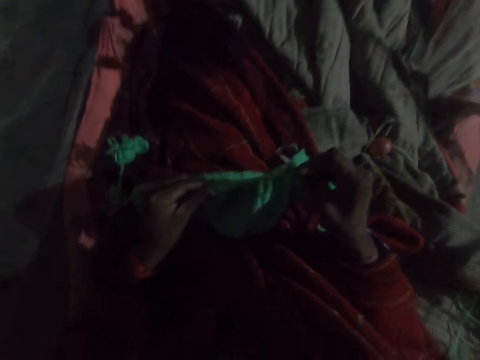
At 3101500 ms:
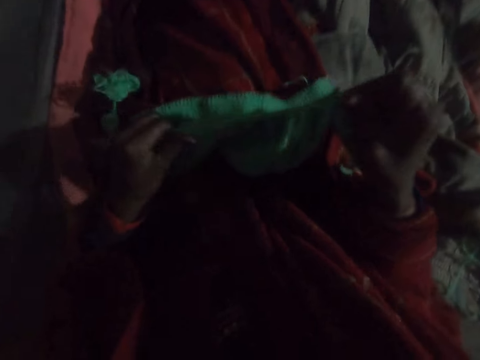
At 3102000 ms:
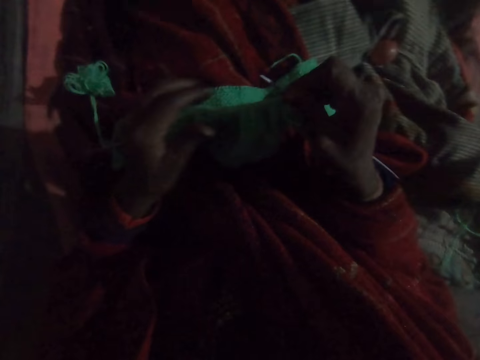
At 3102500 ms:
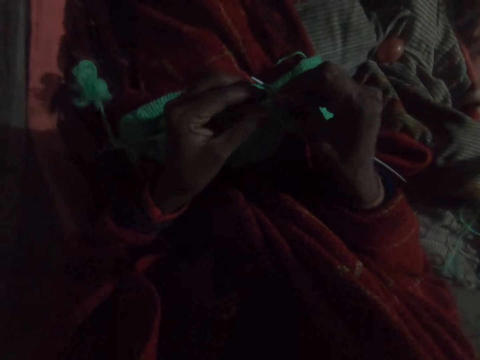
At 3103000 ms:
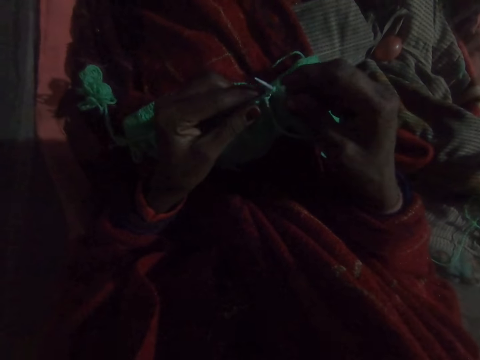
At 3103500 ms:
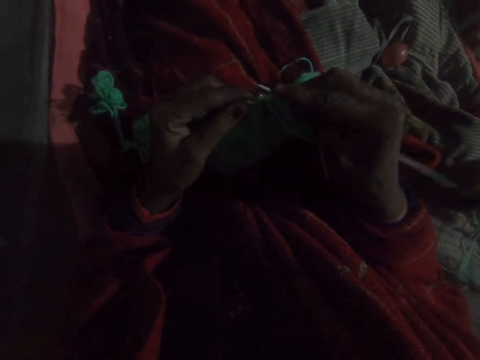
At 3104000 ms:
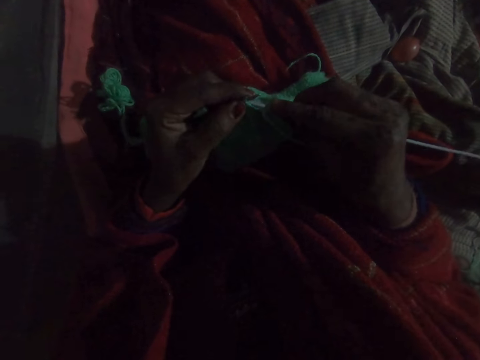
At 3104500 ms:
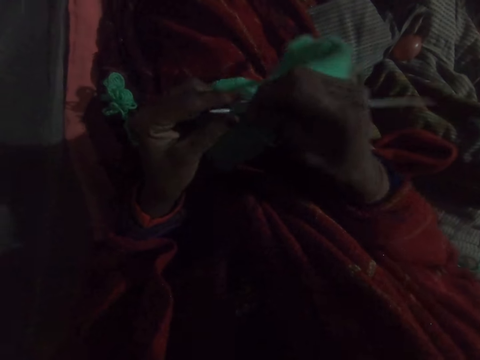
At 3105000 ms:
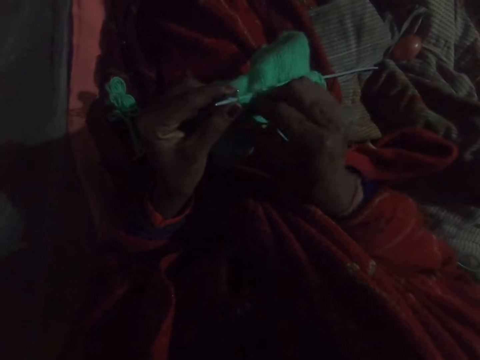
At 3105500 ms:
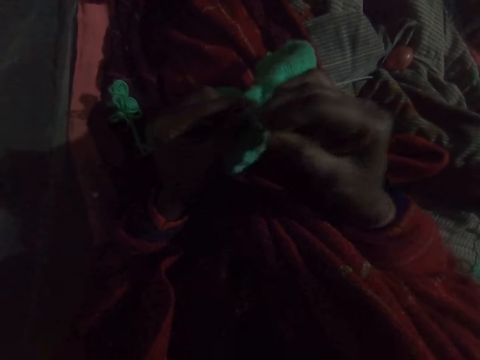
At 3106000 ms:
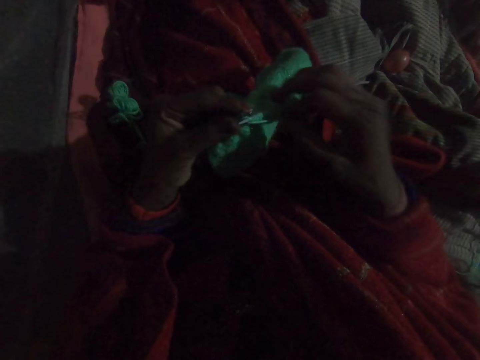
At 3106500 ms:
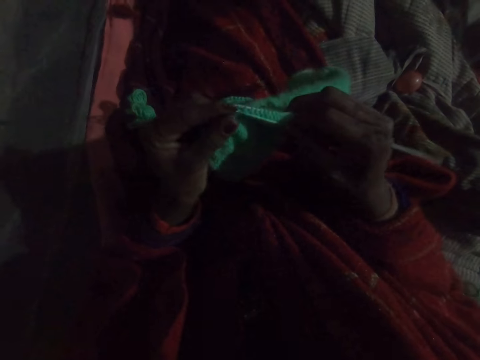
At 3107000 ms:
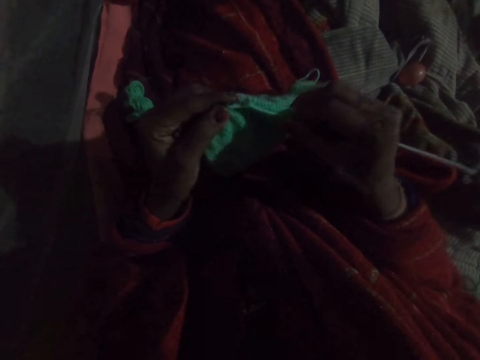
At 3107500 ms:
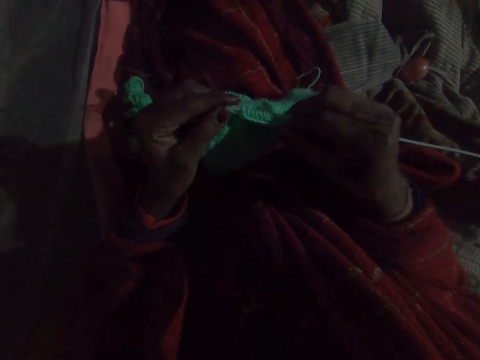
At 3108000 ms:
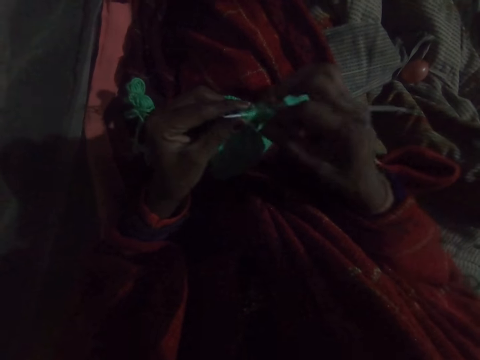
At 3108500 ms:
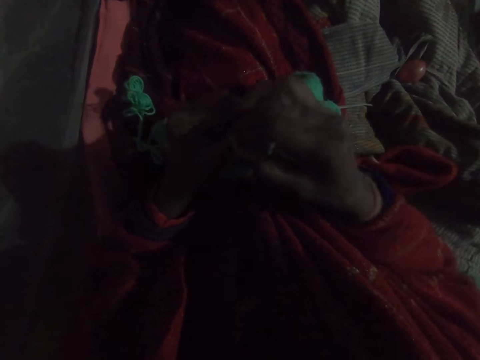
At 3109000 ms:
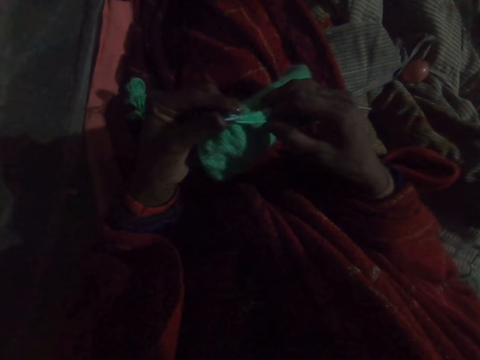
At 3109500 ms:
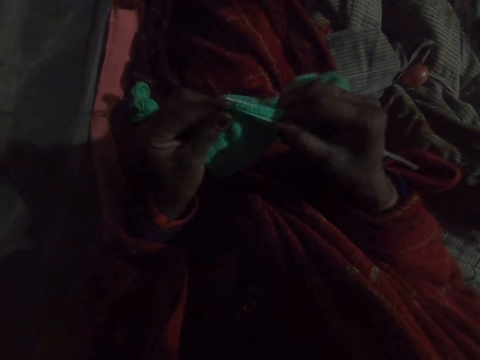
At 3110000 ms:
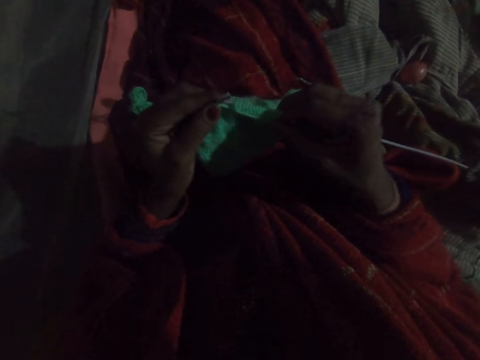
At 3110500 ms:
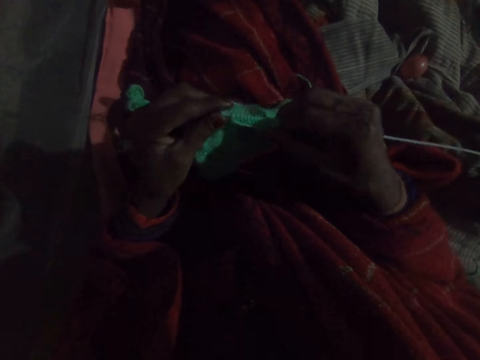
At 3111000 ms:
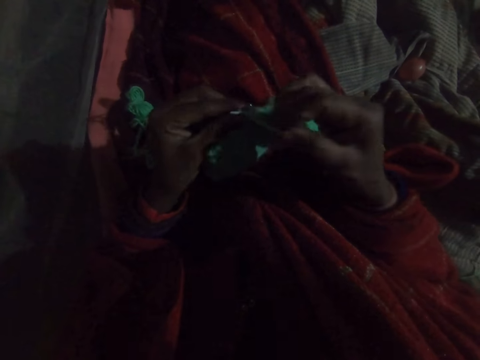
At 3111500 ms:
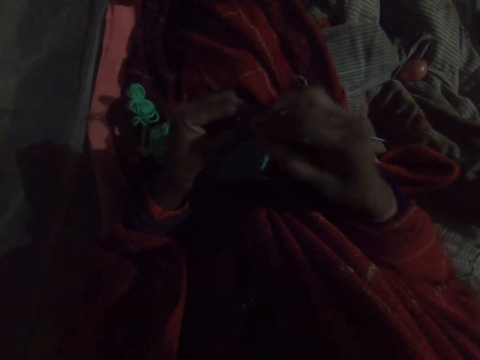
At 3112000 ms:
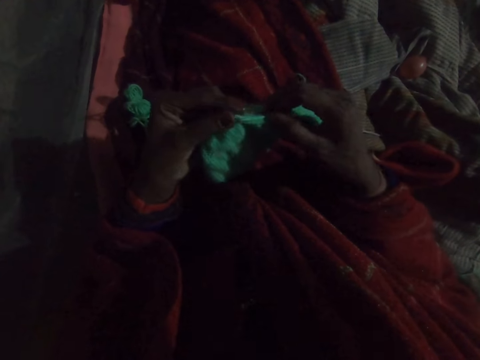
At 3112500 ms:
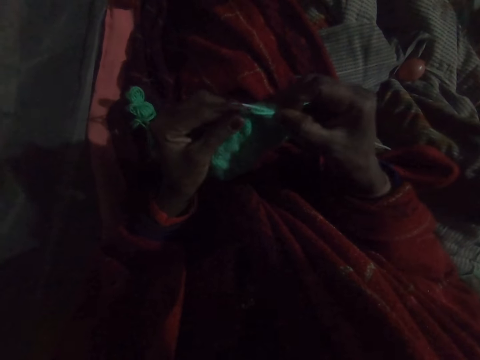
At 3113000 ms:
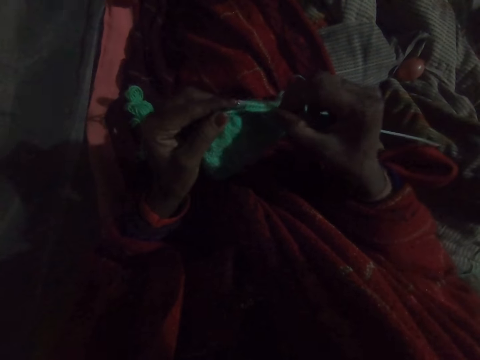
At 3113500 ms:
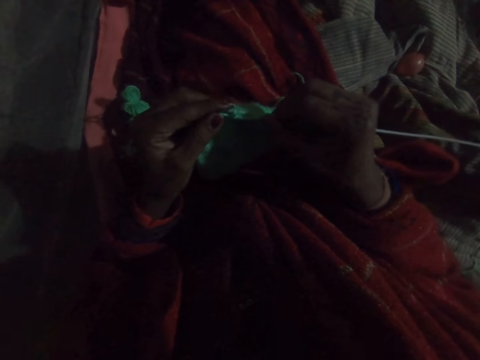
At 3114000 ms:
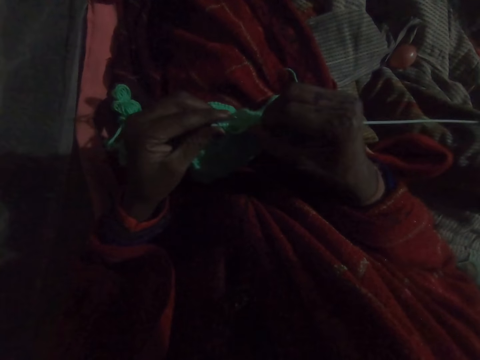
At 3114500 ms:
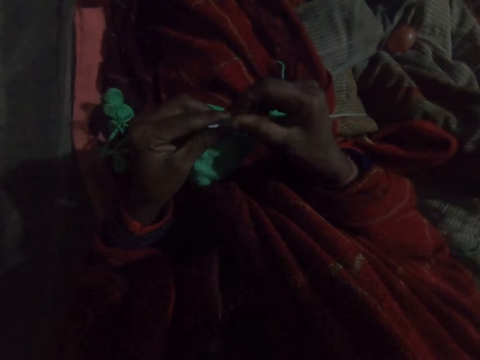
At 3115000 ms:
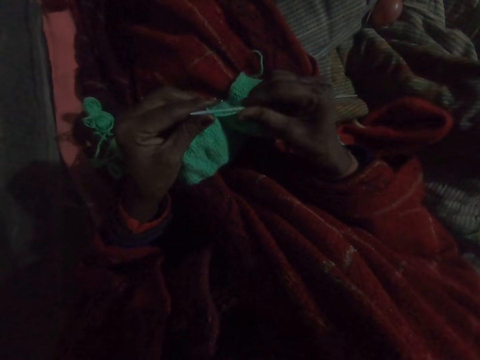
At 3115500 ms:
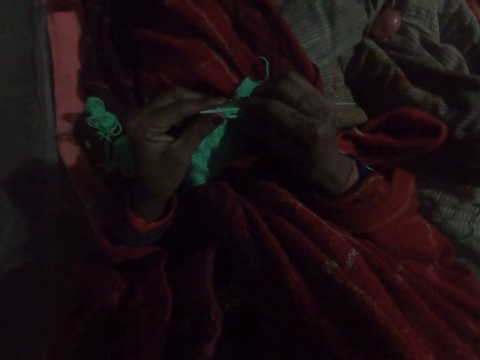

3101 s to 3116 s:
The camera wearer knits a crochet. They fix yarn on a crochet hook and knit the crochet. They fix the yarn on the crochet hook and knit the crochet. They fix the yarn on the crochet hook and knit the crochet.

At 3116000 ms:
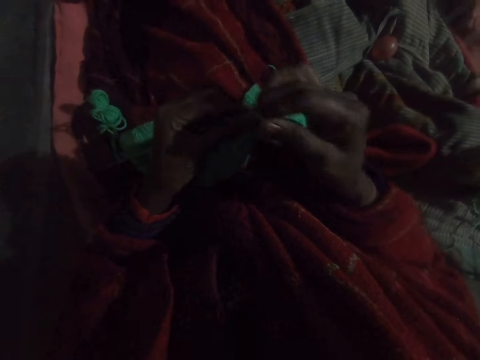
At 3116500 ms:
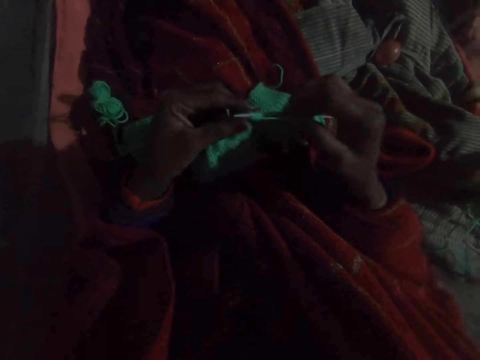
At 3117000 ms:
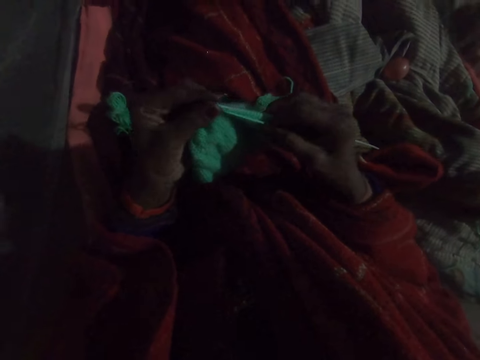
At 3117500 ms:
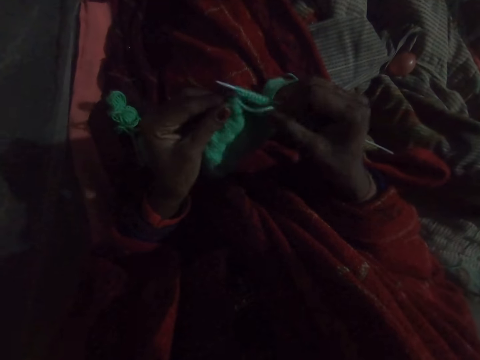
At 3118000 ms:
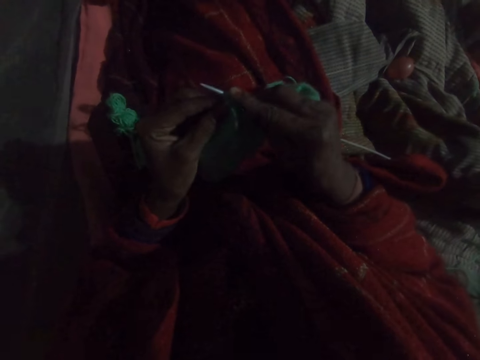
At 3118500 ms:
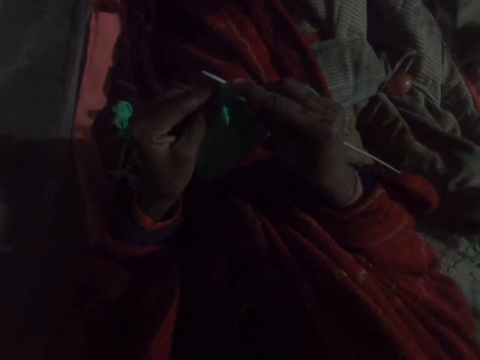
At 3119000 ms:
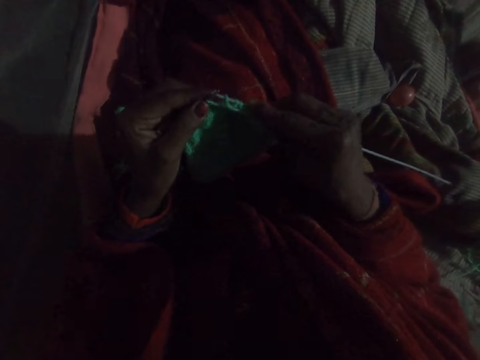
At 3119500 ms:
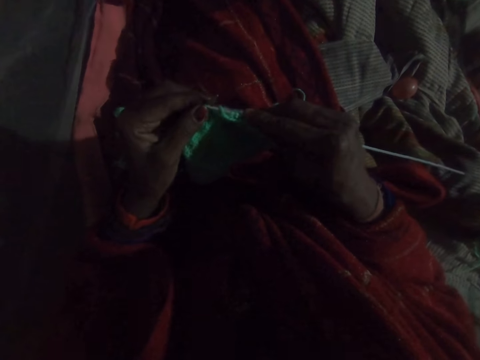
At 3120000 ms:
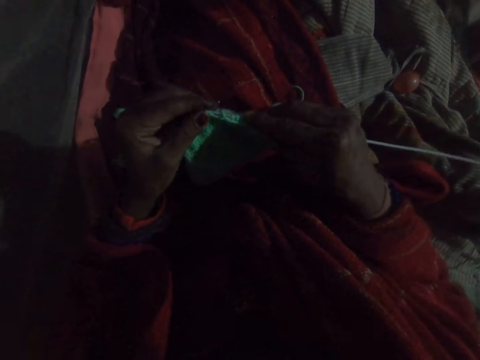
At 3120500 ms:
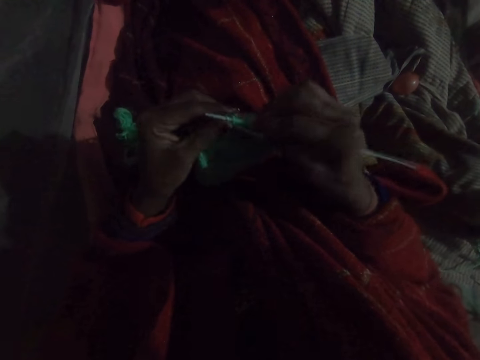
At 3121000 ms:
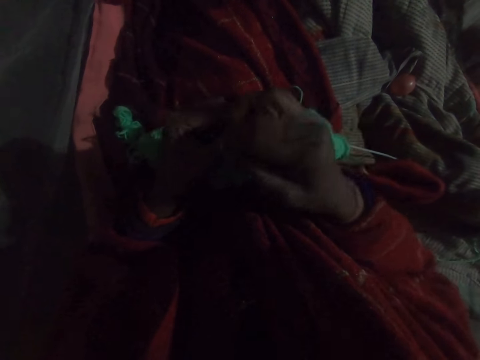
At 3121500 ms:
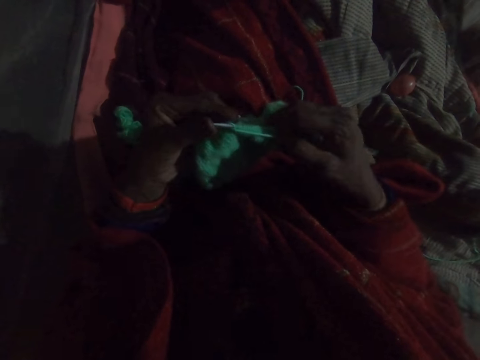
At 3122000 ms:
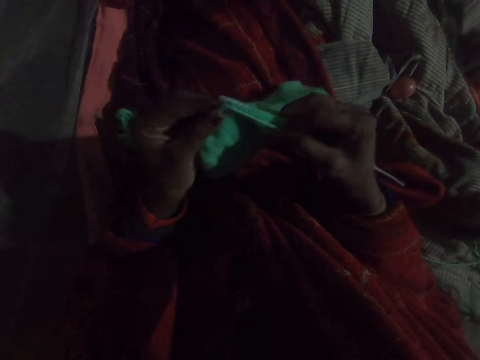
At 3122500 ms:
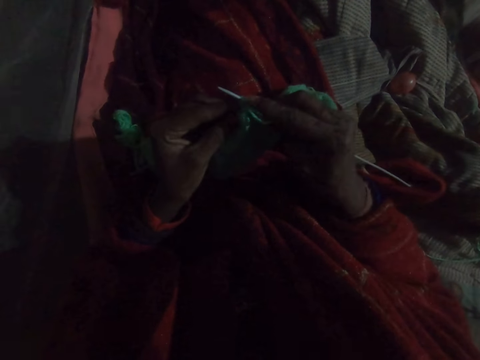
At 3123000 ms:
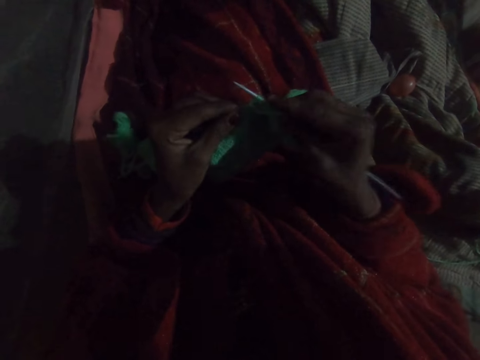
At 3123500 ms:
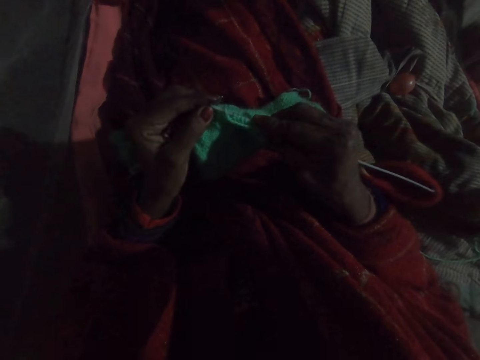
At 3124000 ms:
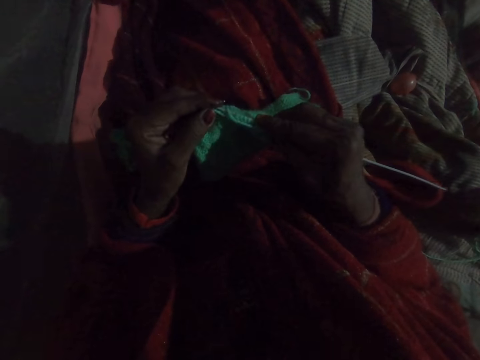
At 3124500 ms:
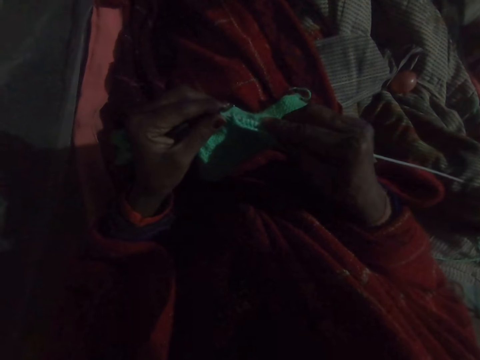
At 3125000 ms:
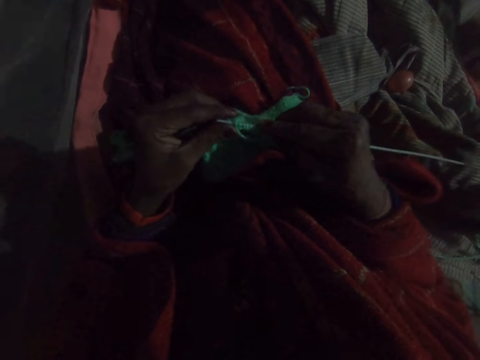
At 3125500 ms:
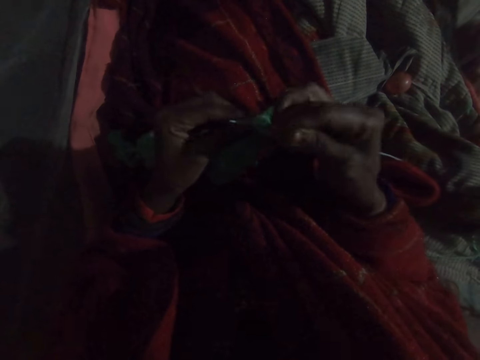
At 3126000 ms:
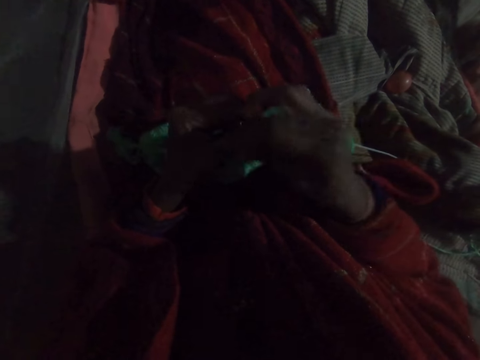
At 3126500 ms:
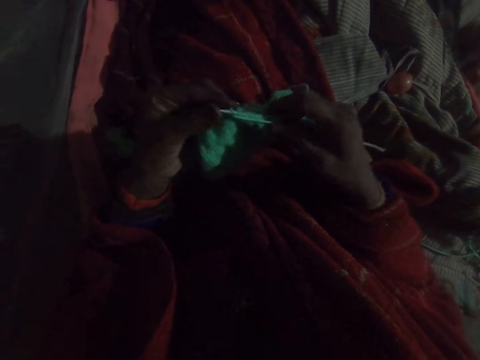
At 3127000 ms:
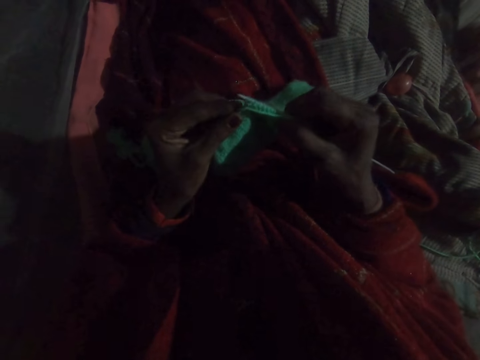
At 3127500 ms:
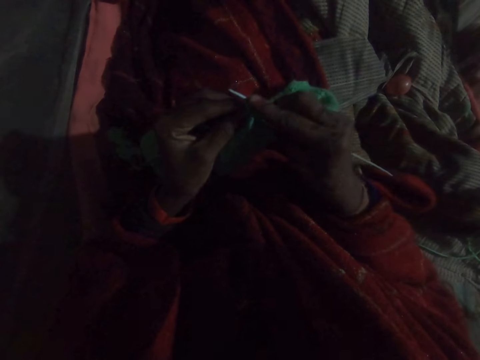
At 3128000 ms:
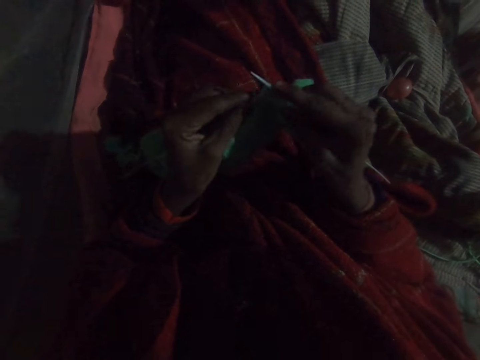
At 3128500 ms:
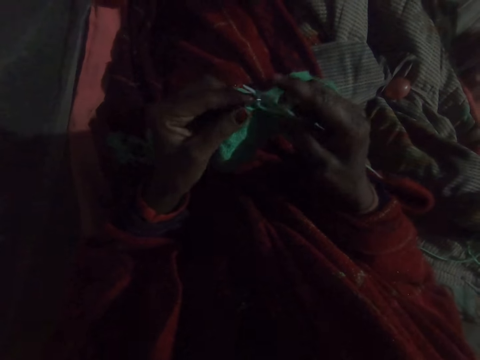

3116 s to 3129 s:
The camera wearer fixes yarn on a crochet hook and knits a crochet. They fix the yarn on the crochet hook and knit the crochet. They fix the yarn on the crochet hook and knit the crochet.
